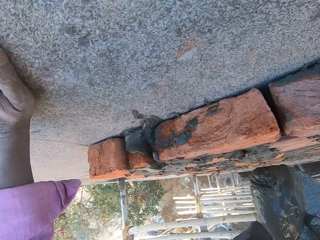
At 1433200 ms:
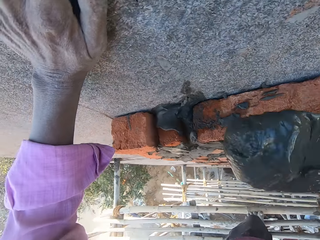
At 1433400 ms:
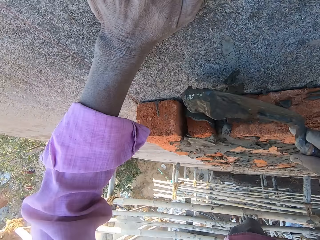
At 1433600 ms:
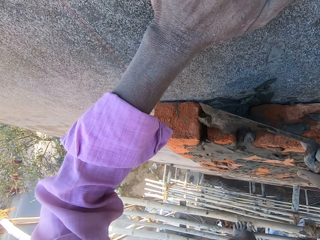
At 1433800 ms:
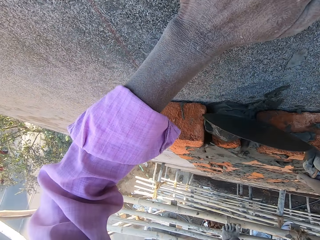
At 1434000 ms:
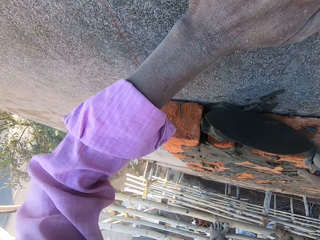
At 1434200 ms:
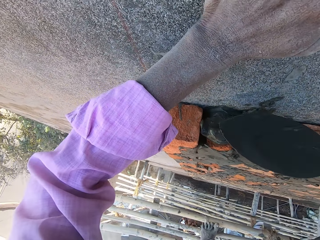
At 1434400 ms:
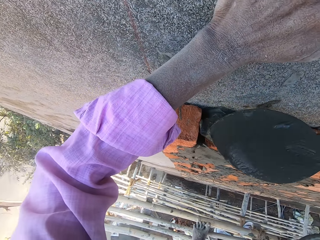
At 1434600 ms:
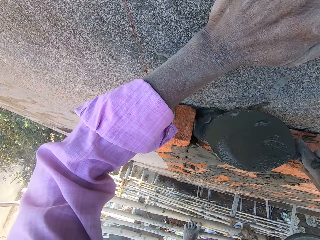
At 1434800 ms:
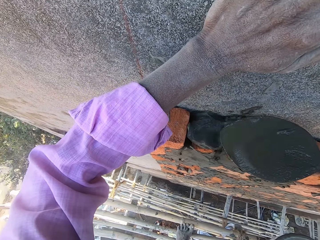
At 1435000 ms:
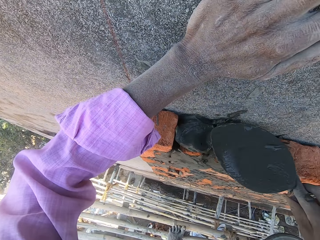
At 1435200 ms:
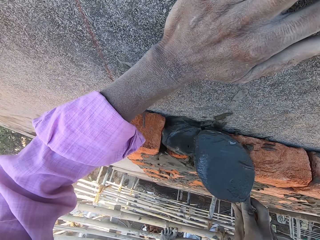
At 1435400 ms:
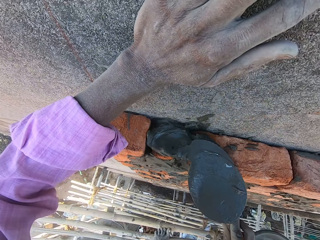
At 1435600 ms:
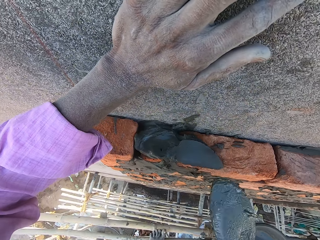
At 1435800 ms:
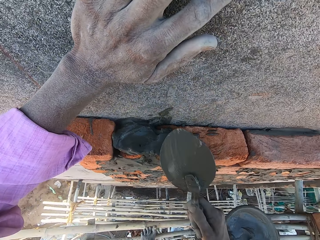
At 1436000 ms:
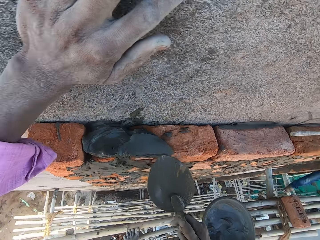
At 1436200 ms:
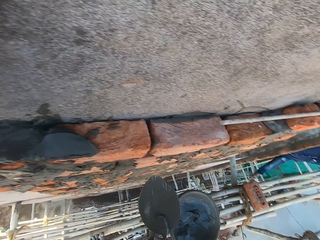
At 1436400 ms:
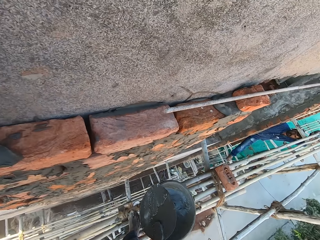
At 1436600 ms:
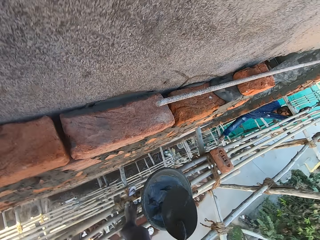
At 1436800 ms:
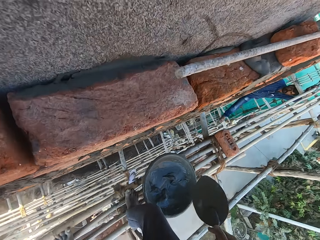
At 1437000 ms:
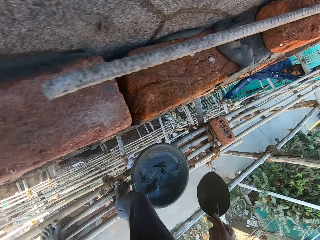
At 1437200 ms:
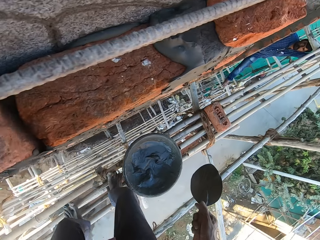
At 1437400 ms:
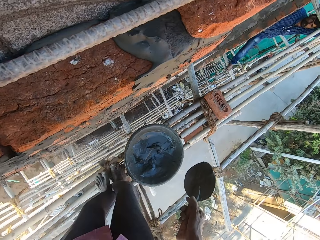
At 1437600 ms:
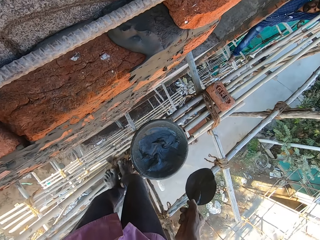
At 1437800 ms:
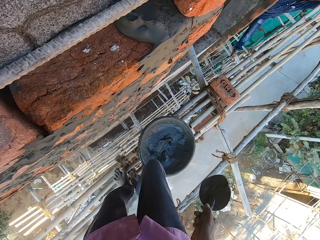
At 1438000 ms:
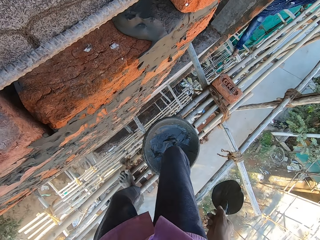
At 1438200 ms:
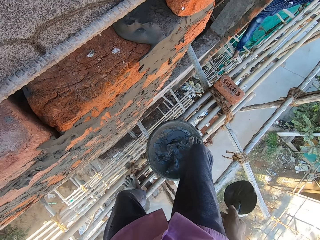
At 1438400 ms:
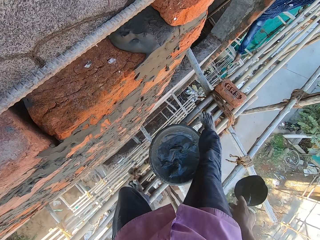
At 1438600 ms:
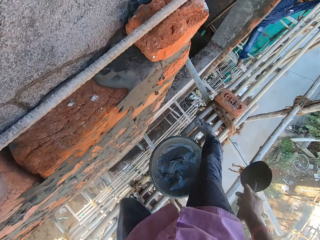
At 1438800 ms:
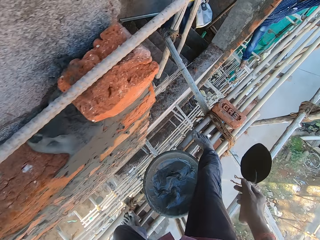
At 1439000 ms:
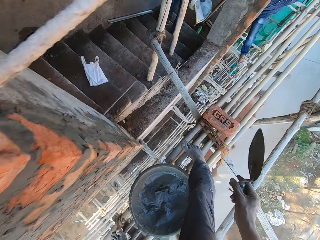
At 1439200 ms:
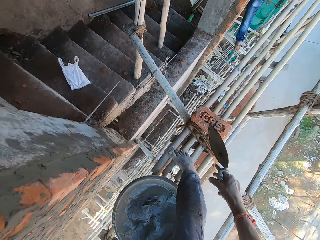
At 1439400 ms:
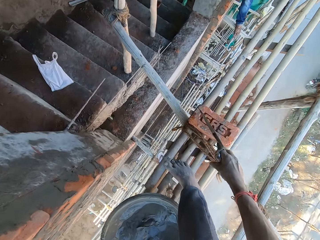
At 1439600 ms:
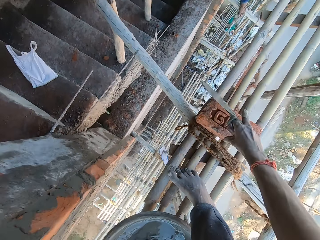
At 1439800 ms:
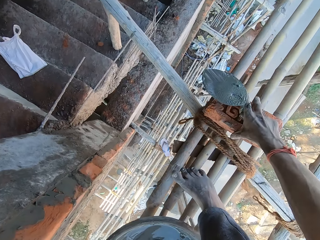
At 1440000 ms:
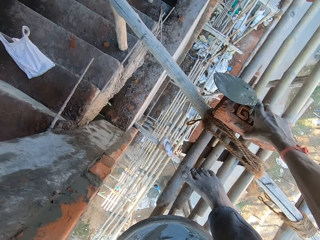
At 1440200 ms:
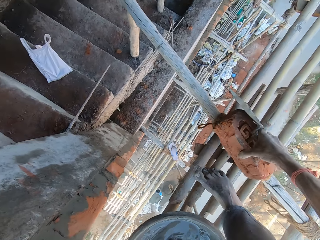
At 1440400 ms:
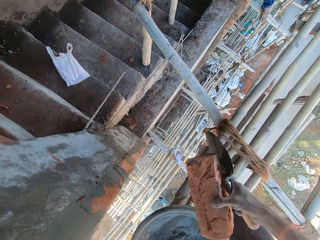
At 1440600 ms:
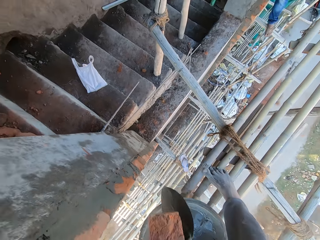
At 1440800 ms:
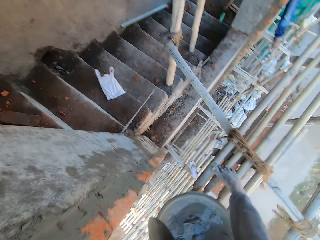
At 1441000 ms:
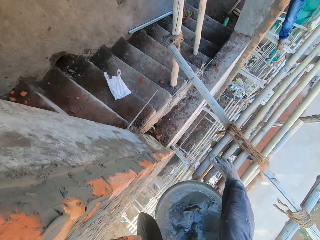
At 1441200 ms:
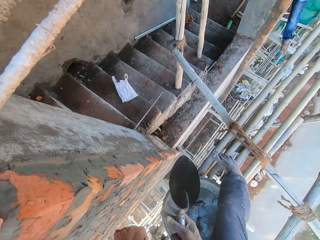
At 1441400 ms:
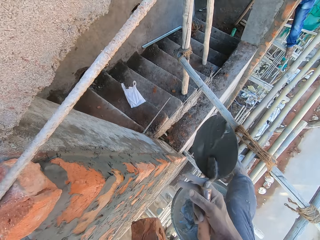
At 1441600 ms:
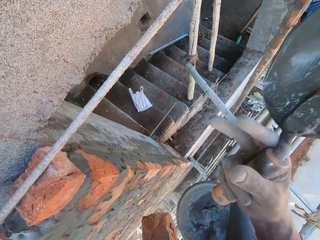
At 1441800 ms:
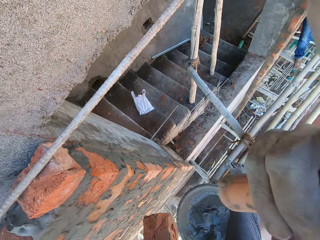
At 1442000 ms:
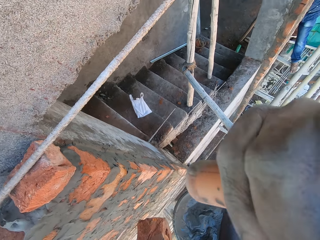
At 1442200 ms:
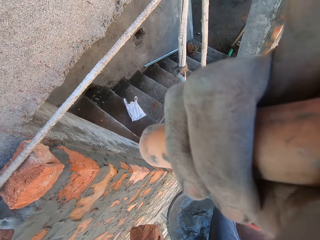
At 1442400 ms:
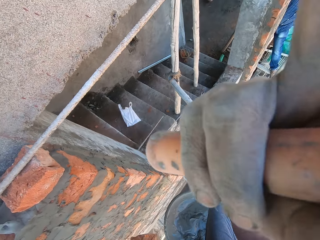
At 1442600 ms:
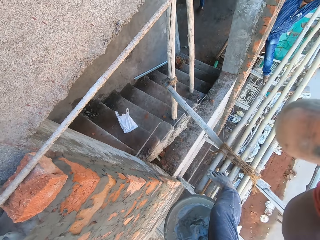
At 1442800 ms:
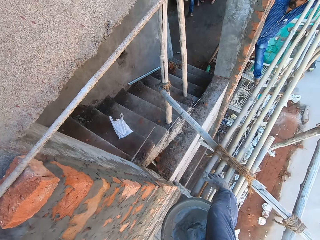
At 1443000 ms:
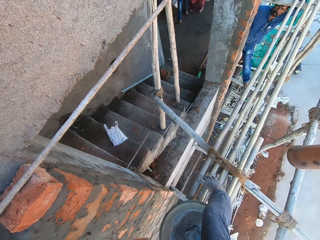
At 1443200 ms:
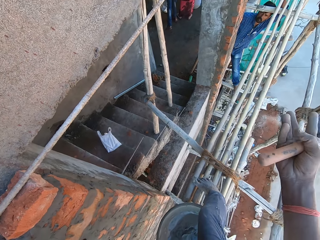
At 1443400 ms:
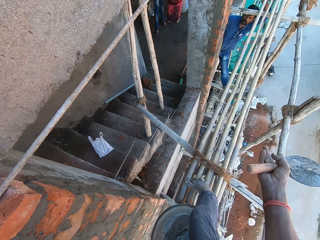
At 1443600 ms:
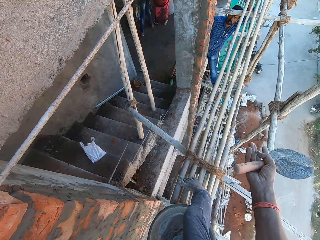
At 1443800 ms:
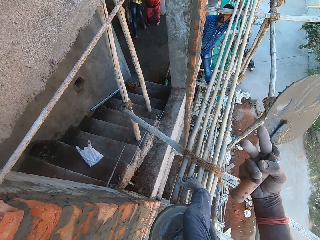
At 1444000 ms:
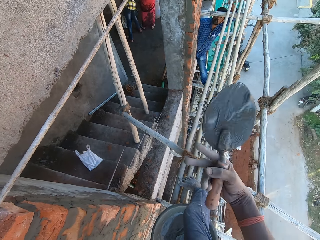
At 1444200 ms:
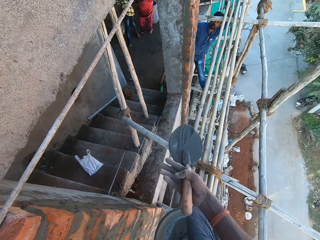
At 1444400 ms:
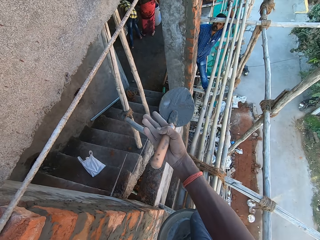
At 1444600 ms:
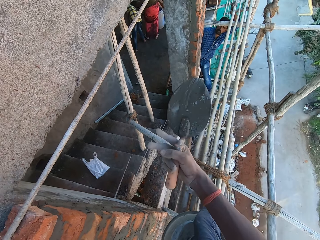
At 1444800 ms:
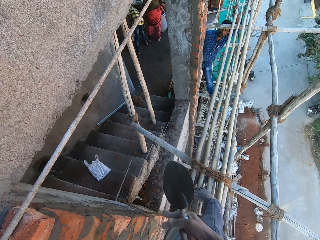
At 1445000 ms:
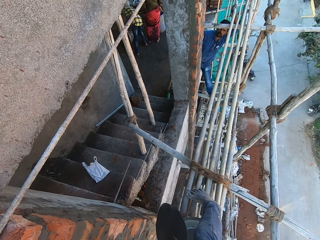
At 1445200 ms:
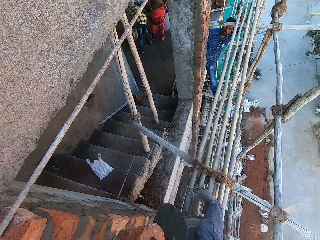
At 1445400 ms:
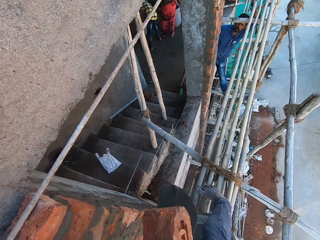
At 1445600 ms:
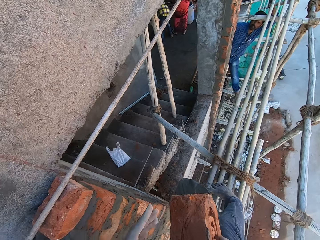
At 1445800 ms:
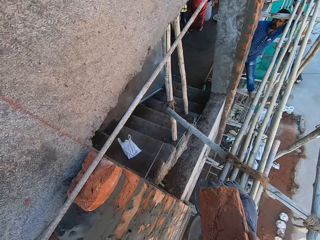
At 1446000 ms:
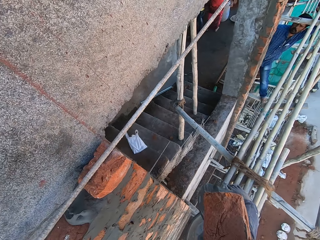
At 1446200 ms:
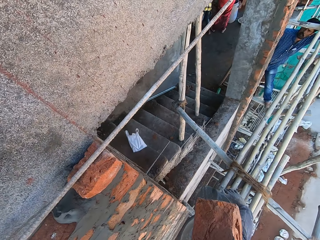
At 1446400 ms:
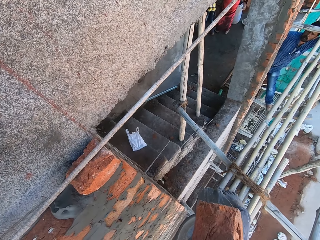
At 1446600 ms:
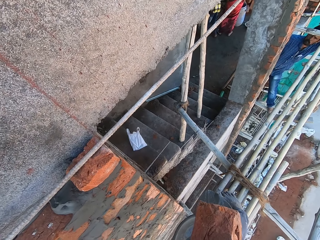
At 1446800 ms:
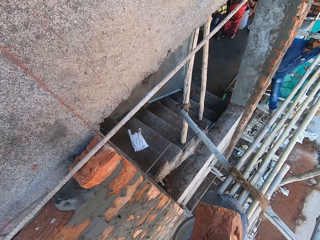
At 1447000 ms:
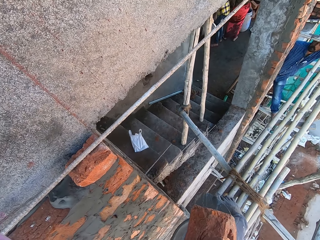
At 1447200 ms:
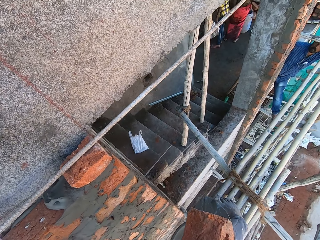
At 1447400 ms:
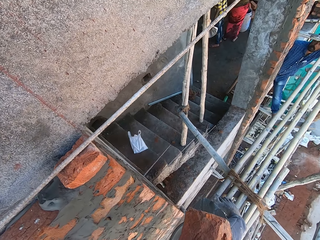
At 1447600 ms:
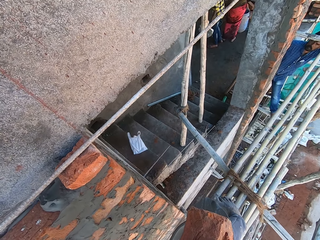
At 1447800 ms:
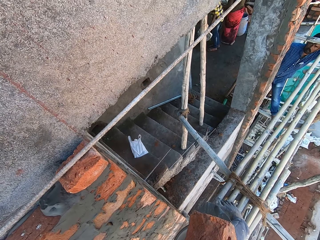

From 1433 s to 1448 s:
The camera wearer places the cement on the bricks on the wall with the trowel with his right hand. He steps forward. He picks a brick from the scaffold with his right hand. He passes the brick to his left hand with his right hand. He converses with a man and another man. He passes the brick to his right hand with his left hand.

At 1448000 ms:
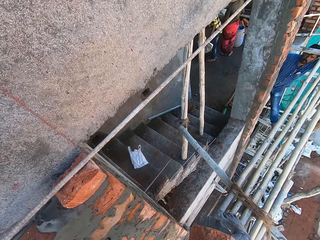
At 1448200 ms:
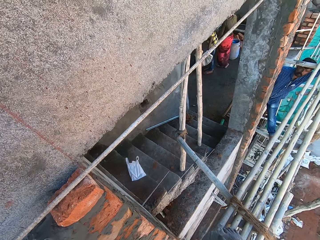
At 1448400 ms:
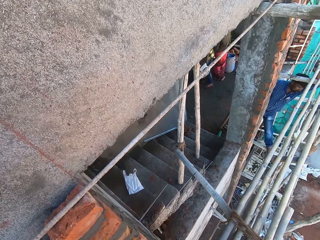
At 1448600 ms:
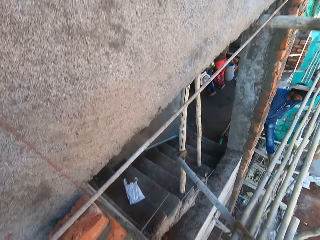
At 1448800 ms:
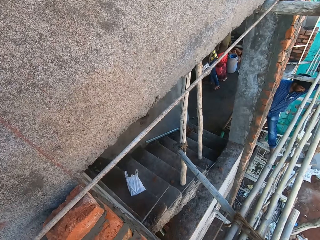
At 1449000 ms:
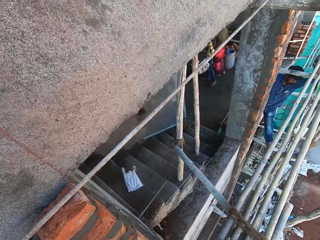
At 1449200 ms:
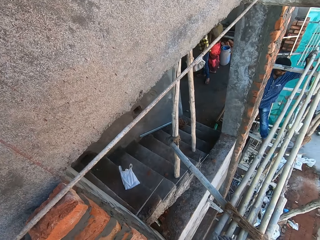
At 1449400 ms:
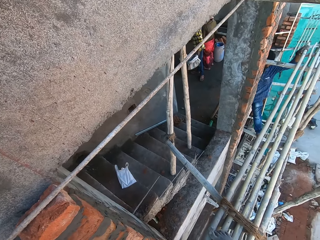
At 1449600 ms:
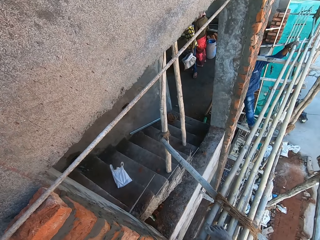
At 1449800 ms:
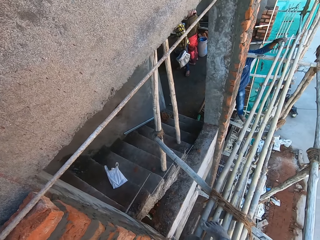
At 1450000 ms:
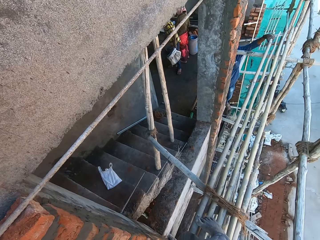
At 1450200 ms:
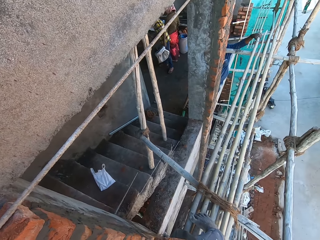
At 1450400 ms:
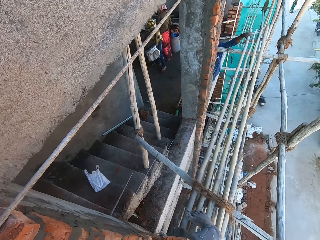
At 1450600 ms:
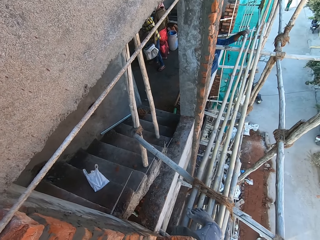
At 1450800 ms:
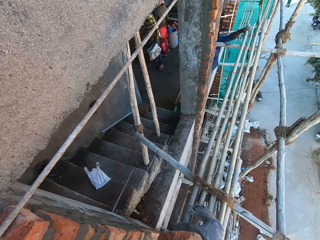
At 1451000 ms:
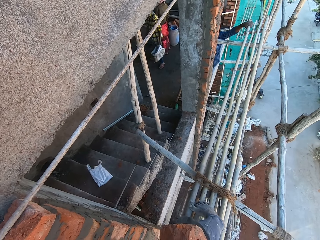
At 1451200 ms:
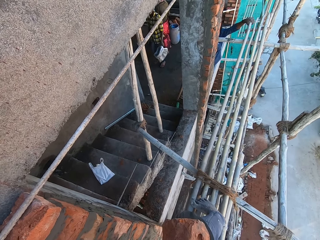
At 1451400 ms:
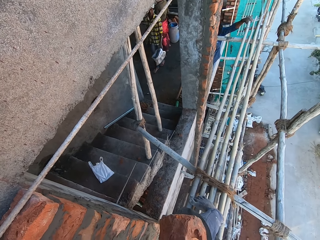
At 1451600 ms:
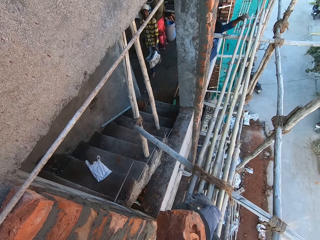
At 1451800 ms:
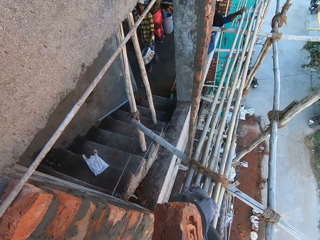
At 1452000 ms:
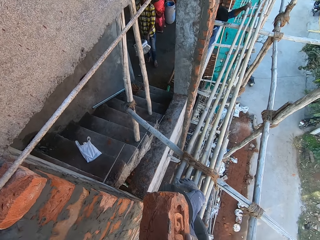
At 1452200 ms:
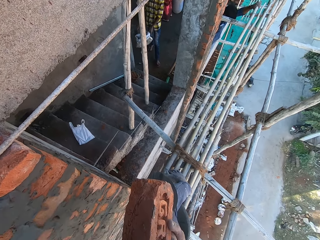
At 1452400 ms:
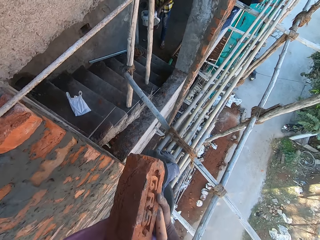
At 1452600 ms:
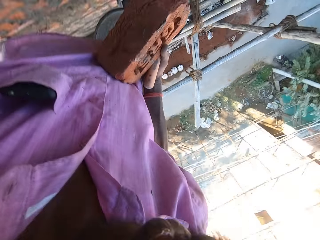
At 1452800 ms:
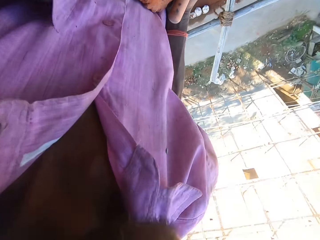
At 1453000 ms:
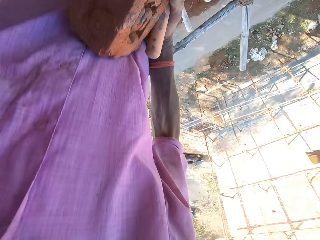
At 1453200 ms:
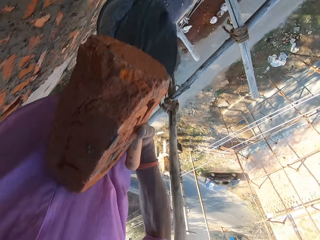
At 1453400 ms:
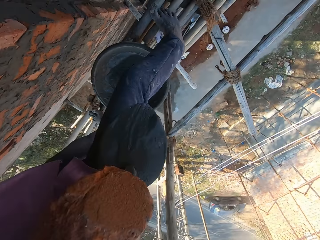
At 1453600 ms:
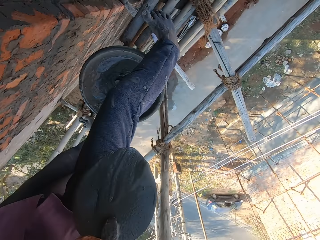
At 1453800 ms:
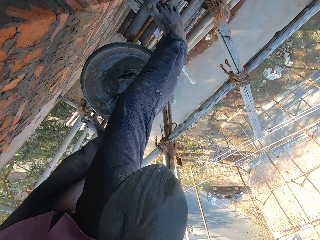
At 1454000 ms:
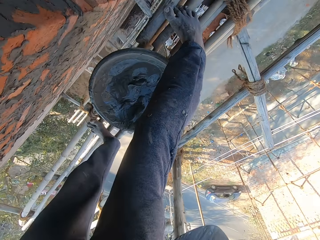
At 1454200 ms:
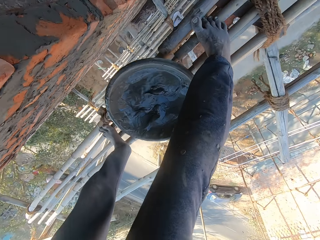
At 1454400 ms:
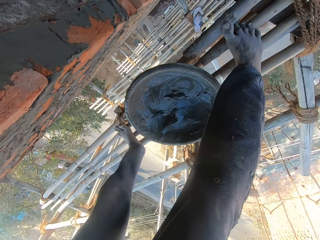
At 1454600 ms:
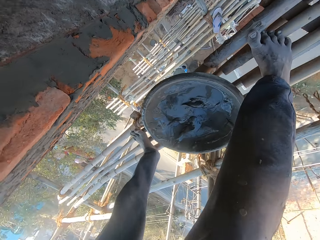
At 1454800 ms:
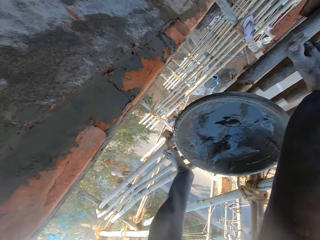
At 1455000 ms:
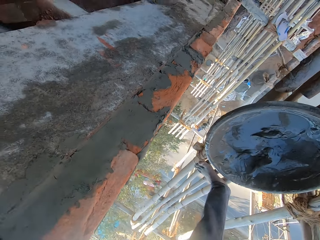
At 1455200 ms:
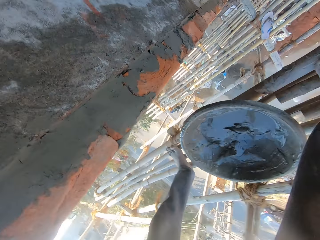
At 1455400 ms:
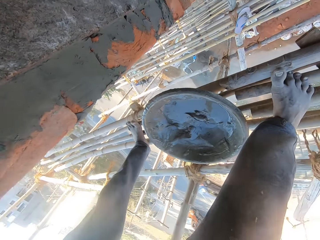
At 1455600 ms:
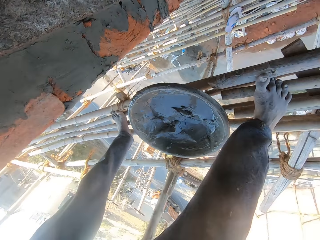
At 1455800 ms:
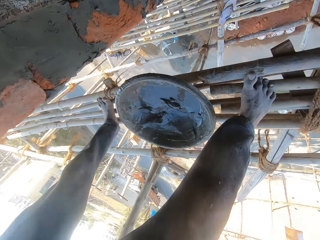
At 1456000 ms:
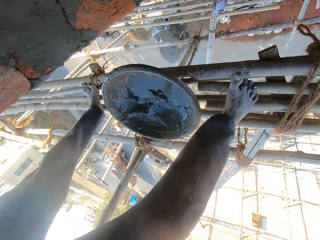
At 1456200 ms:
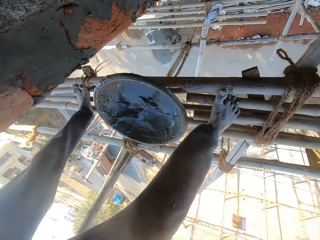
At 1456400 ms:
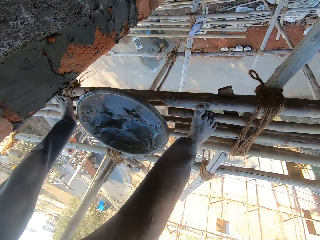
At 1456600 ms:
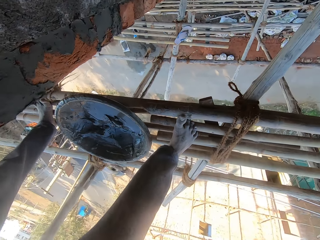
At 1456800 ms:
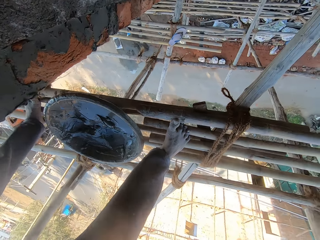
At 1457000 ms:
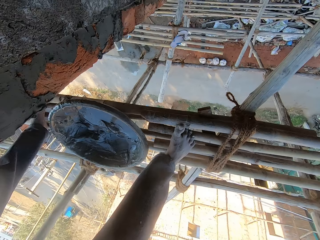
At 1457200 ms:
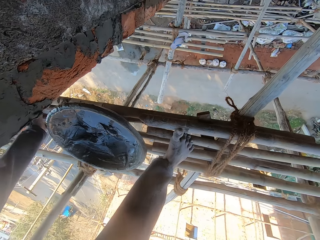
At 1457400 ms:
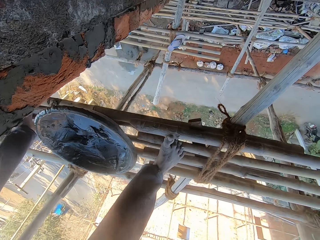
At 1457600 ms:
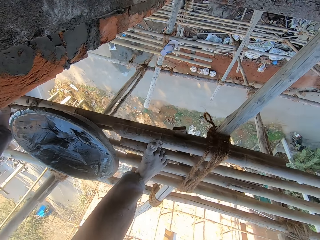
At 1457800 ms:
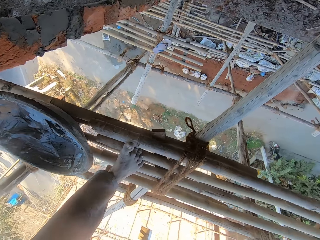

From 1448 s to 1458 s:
The camera wearer looks down.
